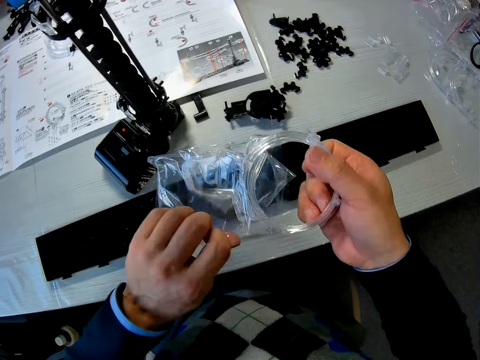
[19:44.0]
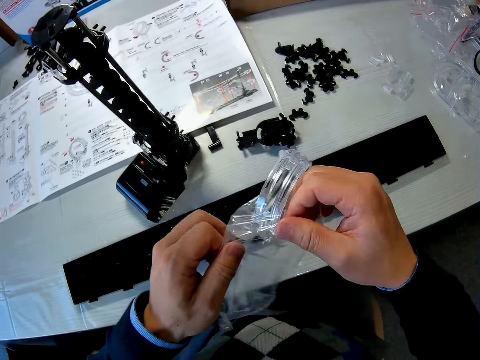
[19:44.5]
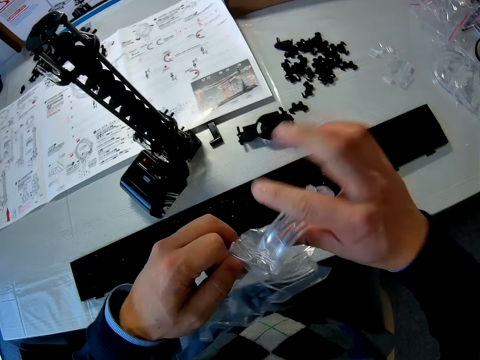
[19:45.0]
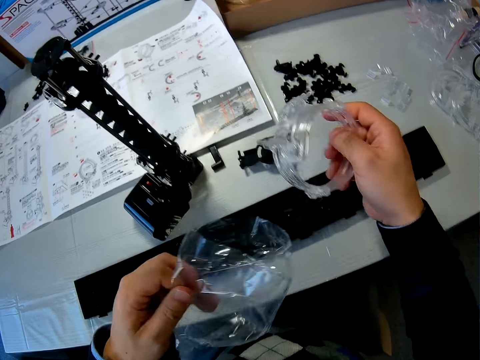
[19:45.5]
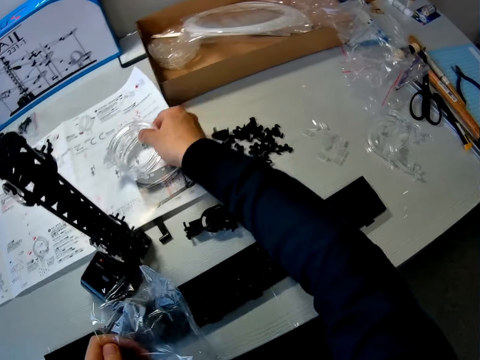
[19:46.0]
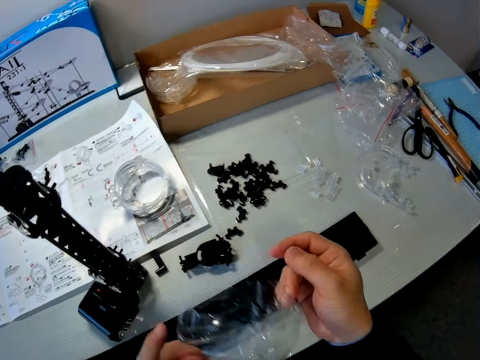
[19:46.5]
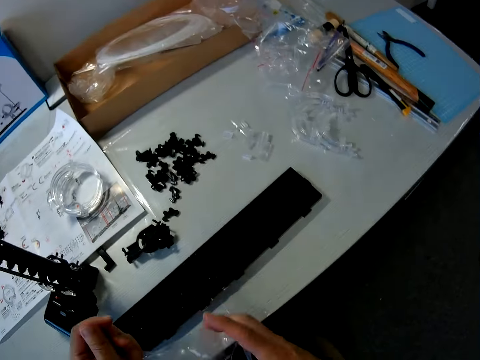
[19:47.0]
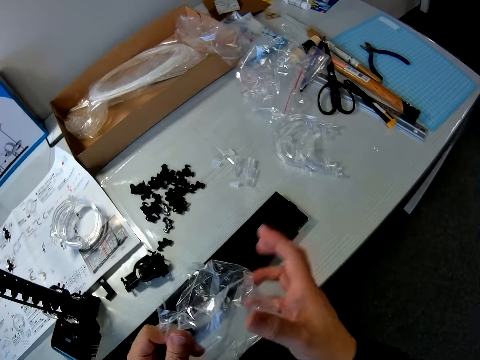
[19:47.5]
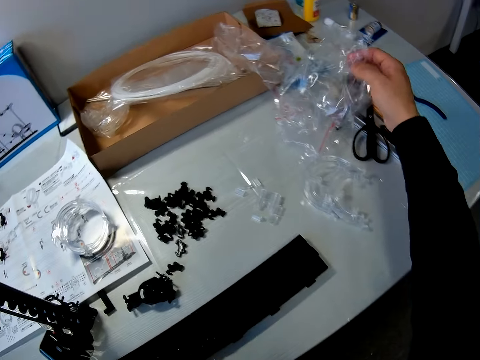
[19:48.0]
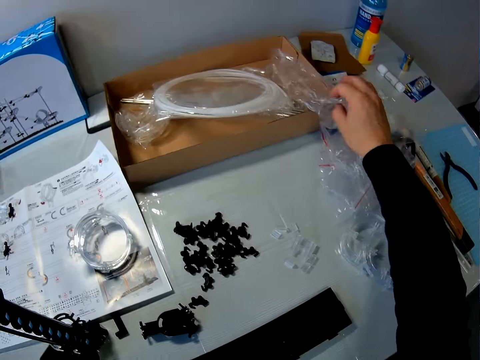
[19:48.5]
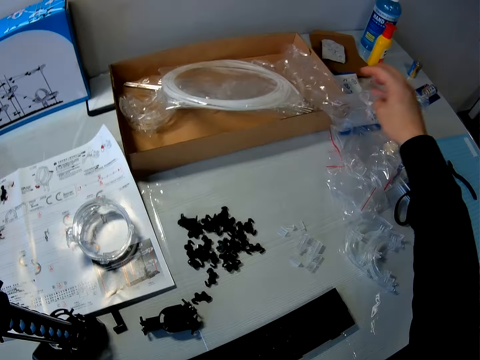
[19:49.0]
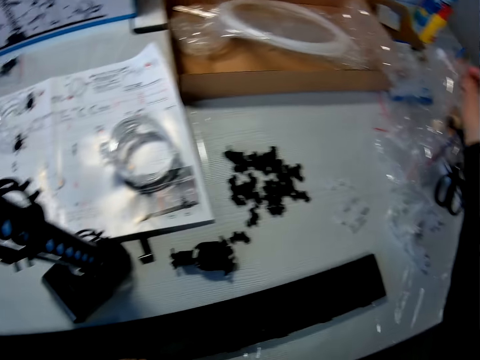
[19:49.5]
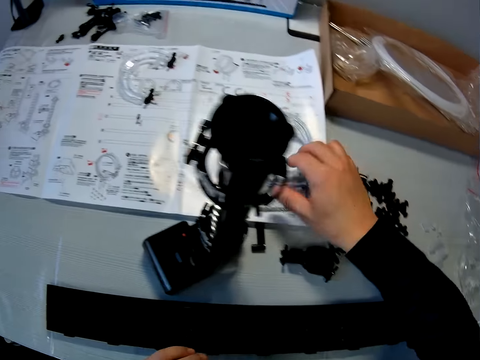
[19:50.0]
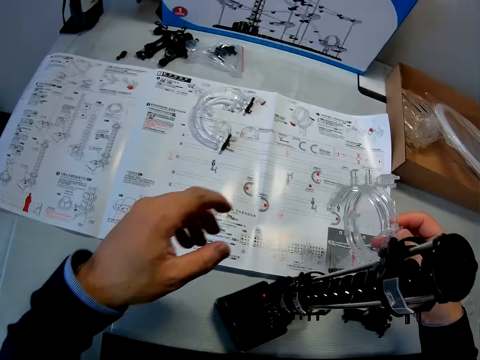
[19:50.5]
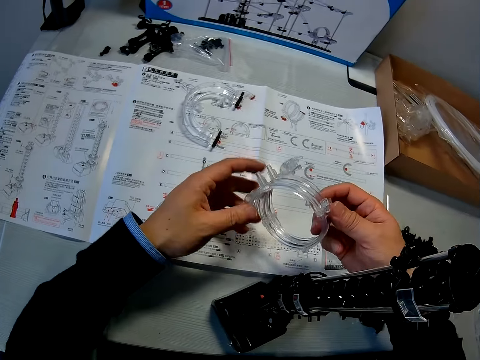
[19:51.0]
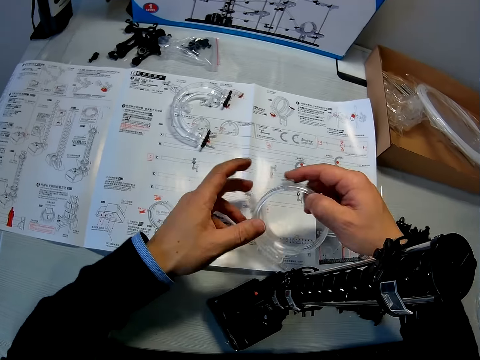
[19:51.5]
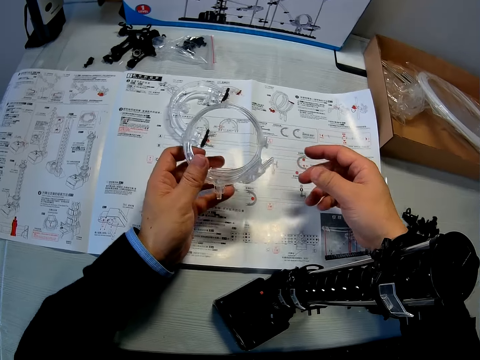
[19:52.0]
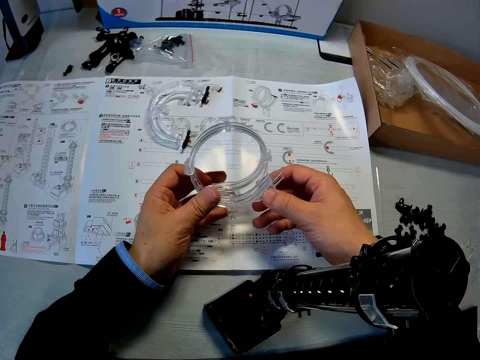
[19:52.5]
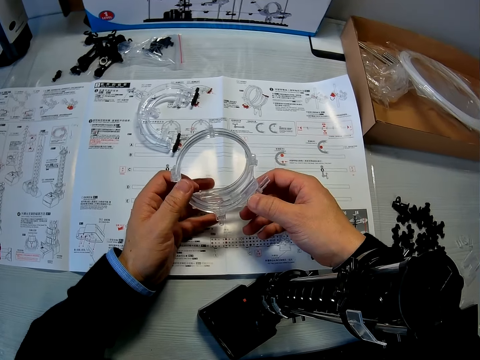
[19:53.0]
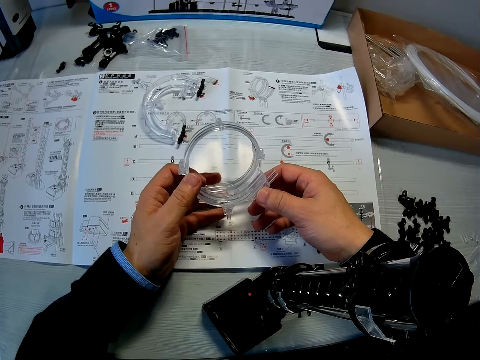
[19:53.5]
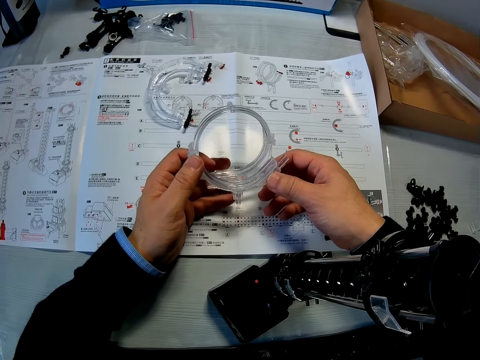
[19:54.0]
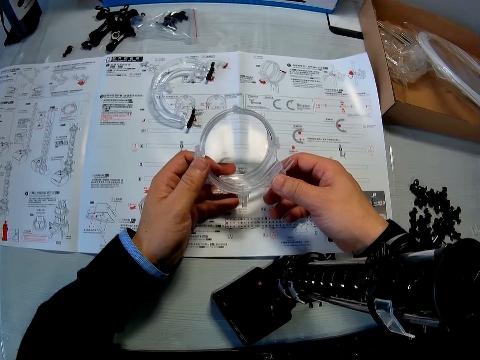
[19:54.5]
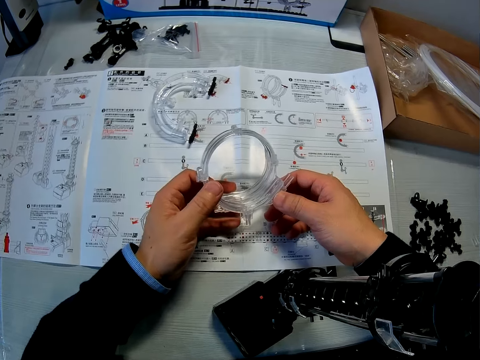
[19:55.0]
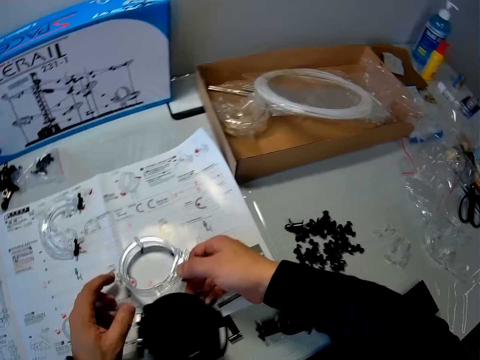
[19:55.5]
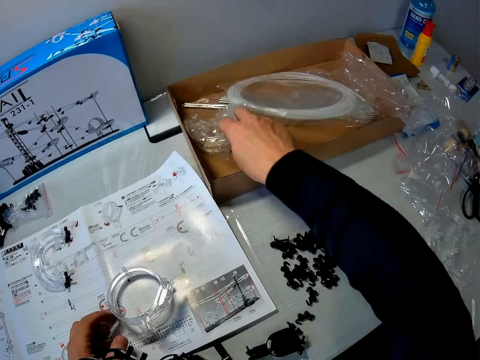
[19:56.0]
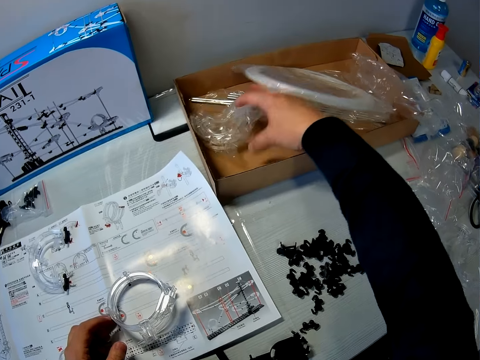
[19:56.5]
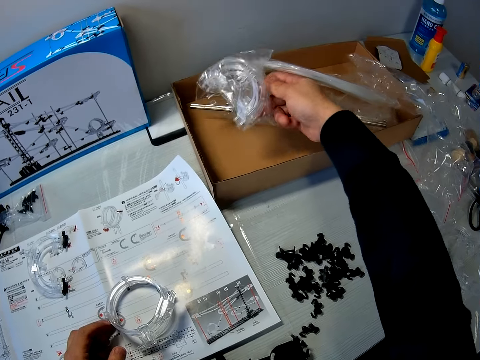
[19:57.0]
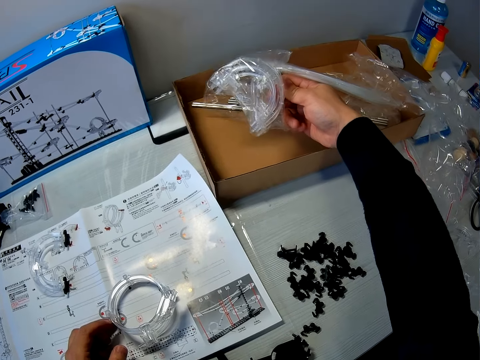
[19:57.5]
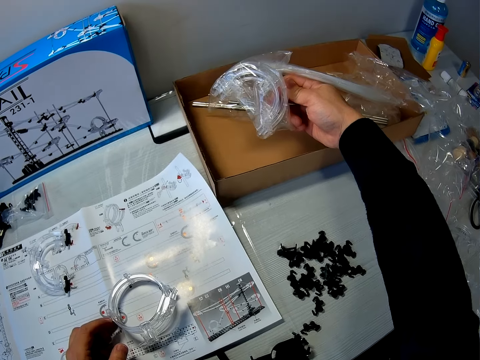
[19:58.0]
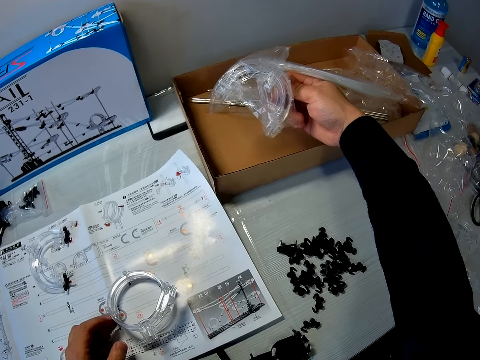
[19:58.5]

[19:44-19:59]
The camera wearer drops the white marble roller coaster part or corner part on the table. He passes the wrapper or wrap paper from his left hand to his right hand and drops the wrapper on the table with his right hand. He picks up another wrapper on the table with his right hand. He holds some wrap papers. He picks up the white marble roller coaster part or loop part on the table with his right hand and holds the white marble roller coaster part with both hands. He looks at the loop part. He puts the loop part down. He picks up another white marble roller coaster part in a box with his right hand. He looks at the corner part.

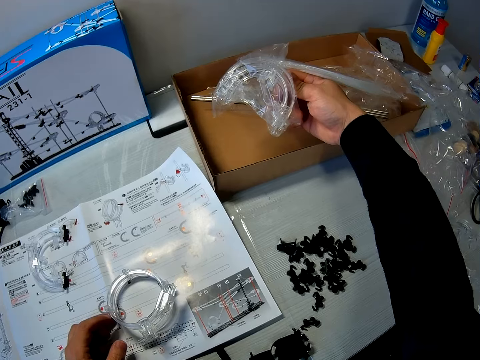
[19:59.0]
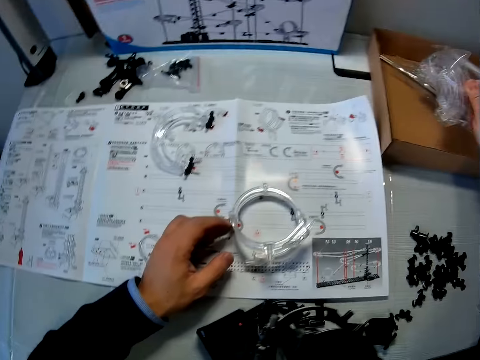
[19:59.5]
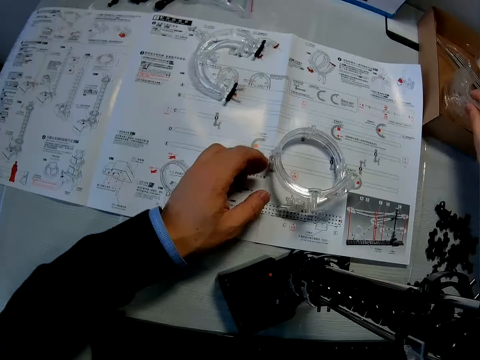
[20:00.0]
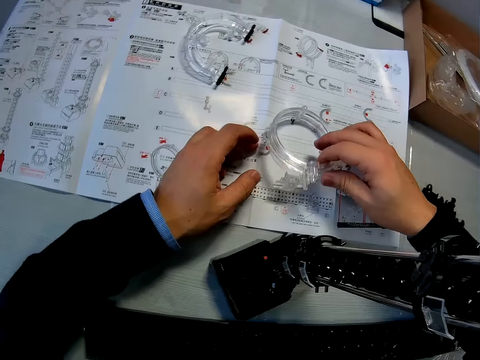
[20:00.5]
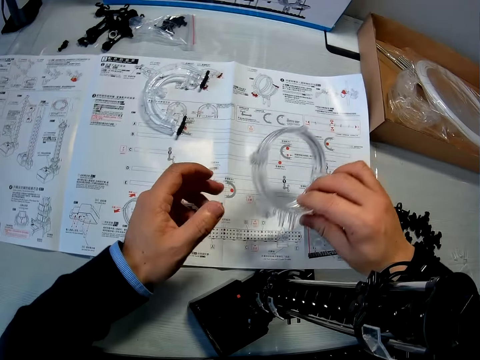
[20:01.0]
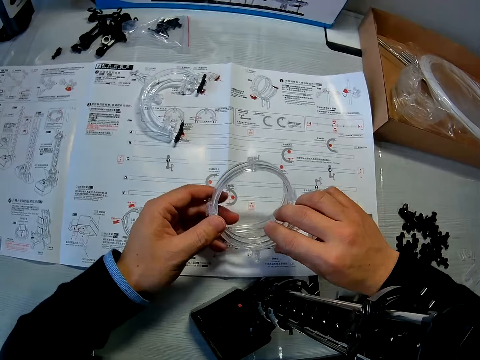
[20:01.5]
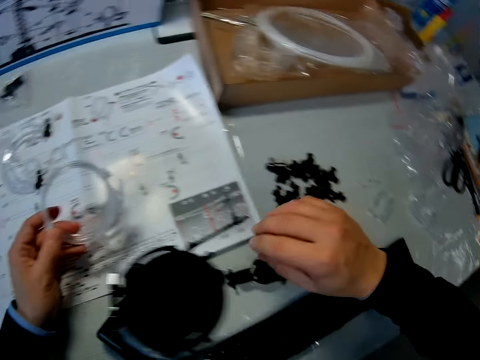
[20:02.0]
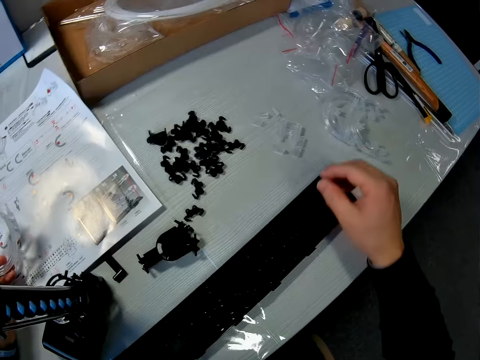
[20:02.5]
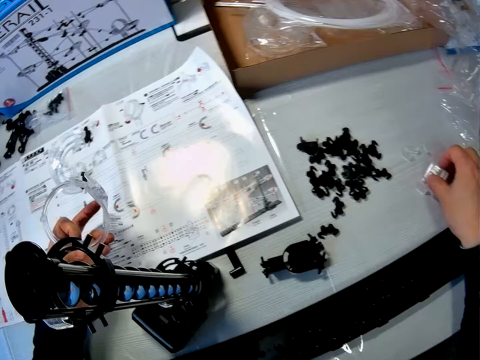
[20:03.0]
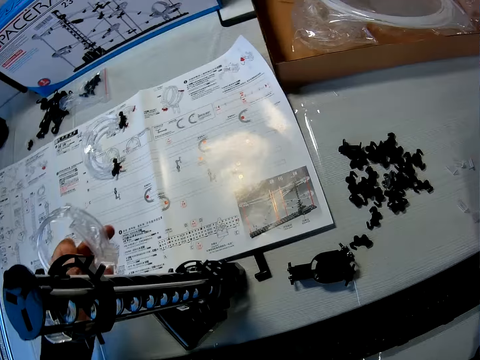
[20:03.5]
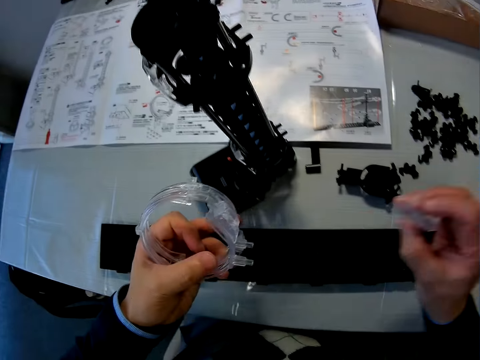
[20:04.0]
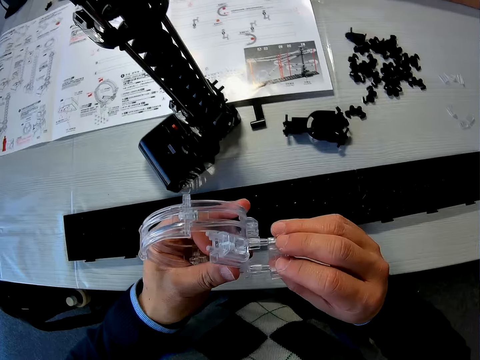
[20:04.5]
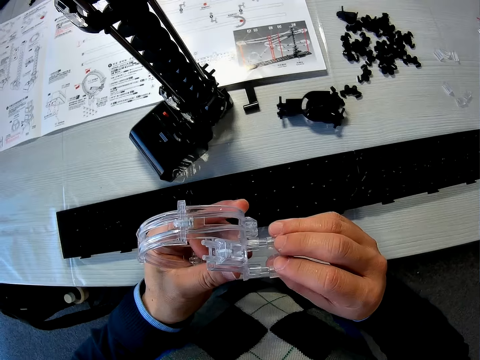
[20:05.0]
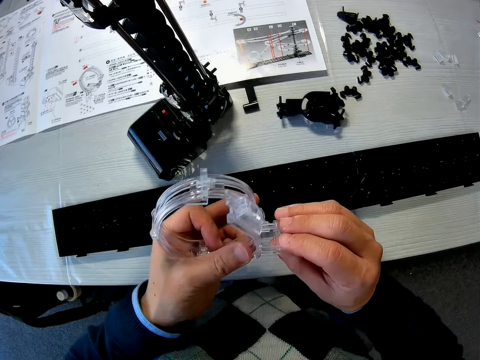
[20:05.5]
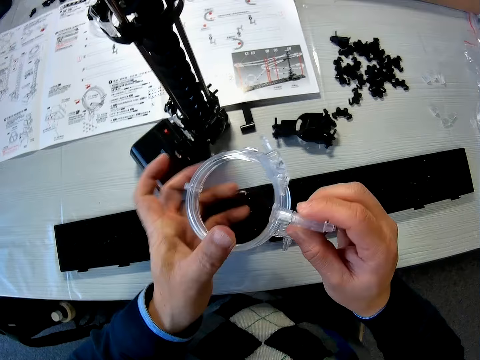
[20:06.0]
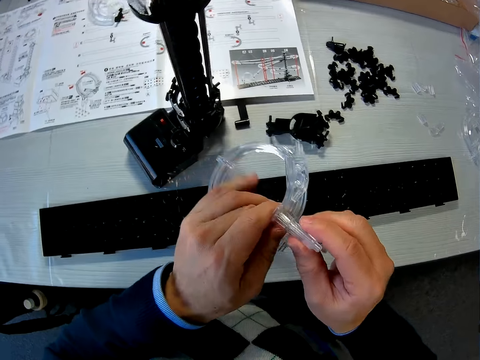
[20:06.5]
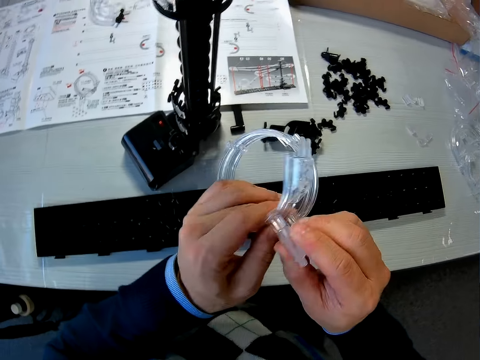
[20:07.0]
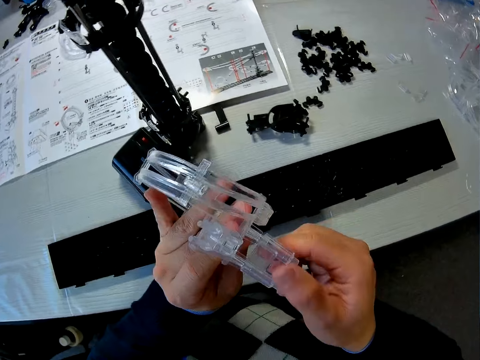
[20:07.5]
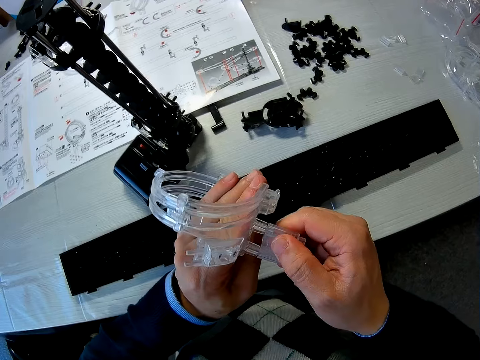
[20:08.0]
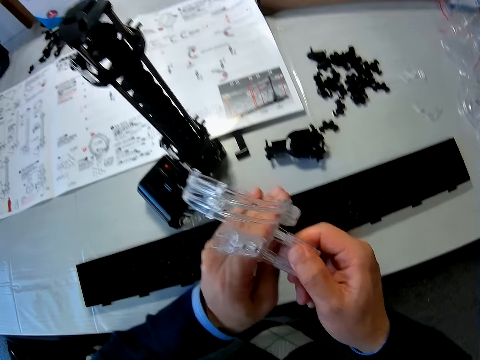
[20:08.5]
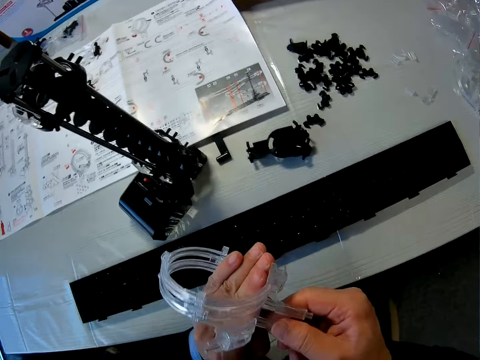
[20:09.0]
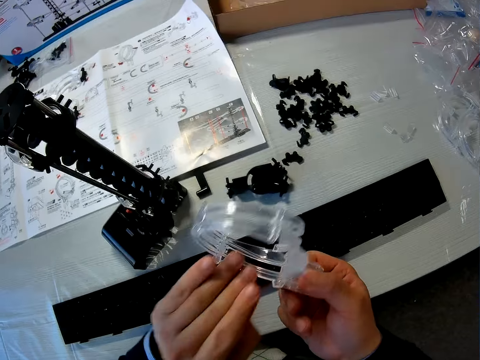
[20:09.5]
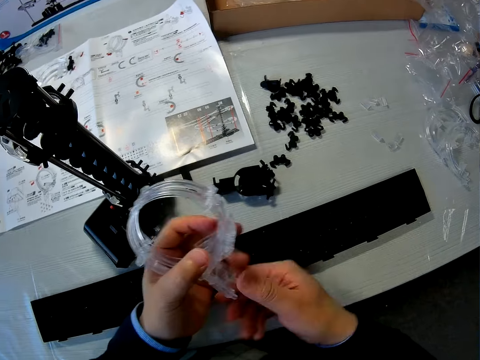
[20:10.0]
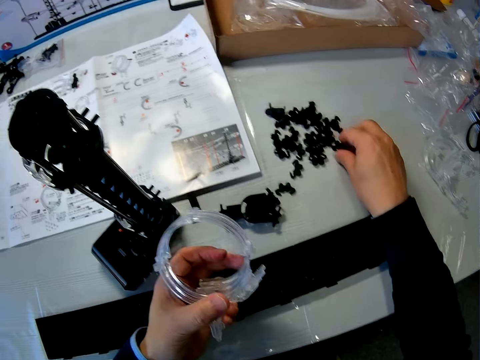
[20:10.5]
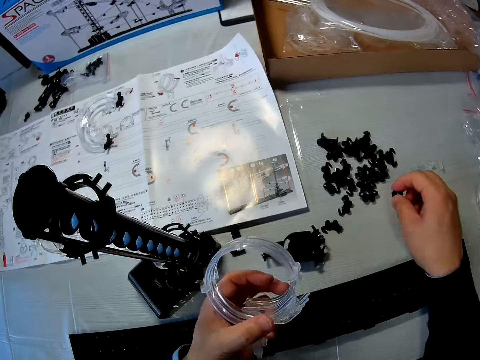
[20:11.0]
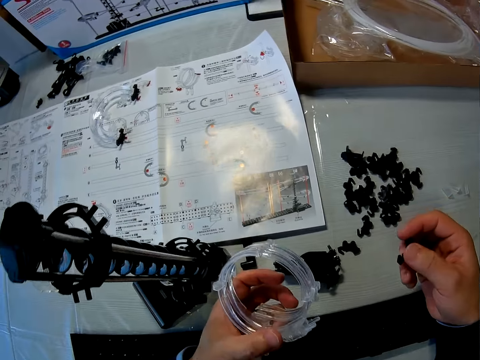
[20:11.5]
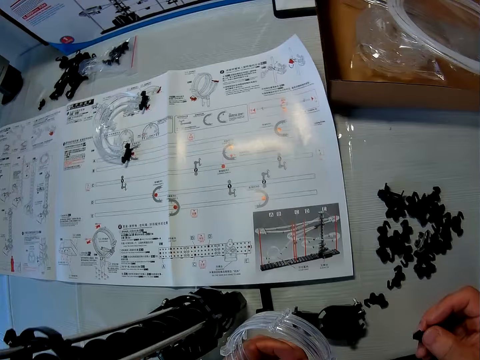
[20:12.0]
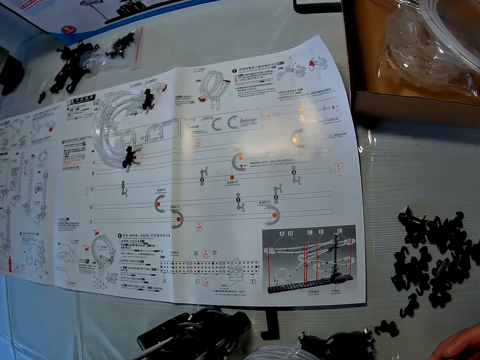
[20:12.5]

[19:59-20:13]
The camera wearer drops the white marble roller coaster part. He picks up the white marble roller coaster part or loop part on the table with his right hand and passes the white marble roller coaster part to his left hand. He looks at the loop part. He picks up a white marble roller coaster part on the table with his right hand. He fixes the white marble roller coaster parts together with both hands. He picks up a black marble roller coaster part on the table with his right hand.
